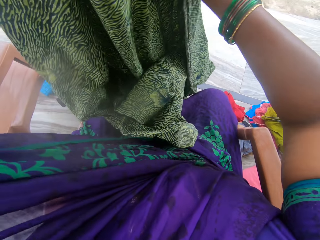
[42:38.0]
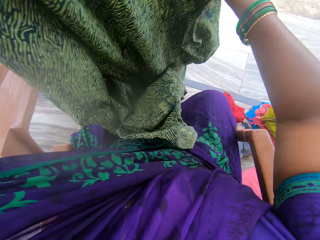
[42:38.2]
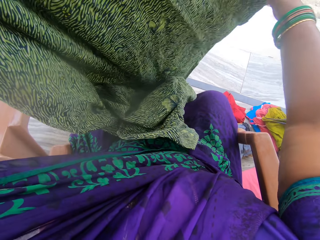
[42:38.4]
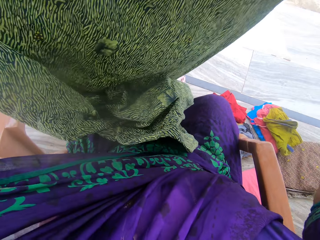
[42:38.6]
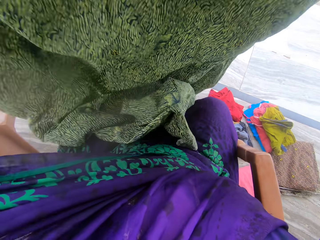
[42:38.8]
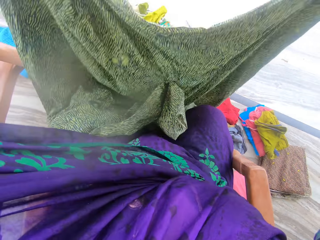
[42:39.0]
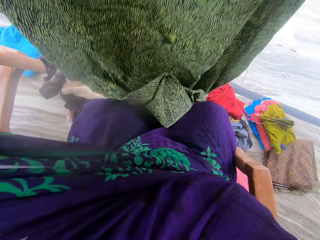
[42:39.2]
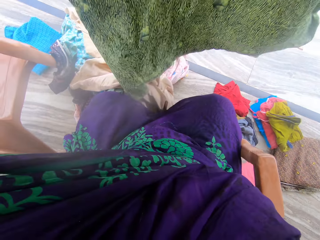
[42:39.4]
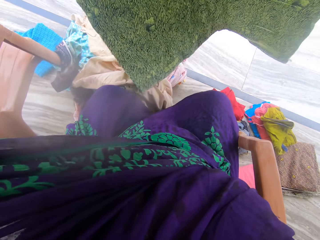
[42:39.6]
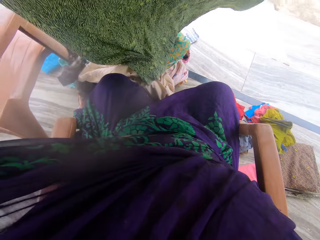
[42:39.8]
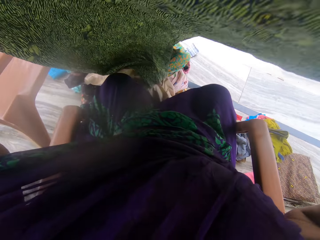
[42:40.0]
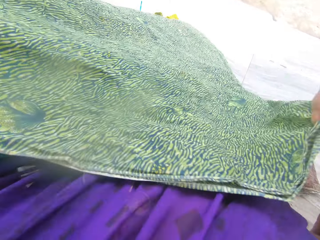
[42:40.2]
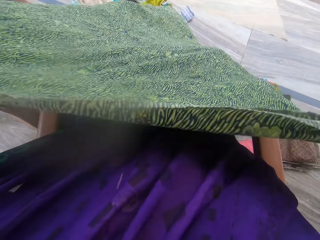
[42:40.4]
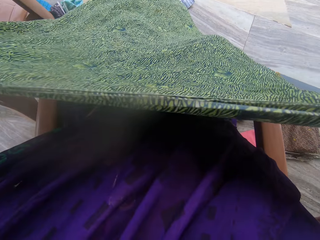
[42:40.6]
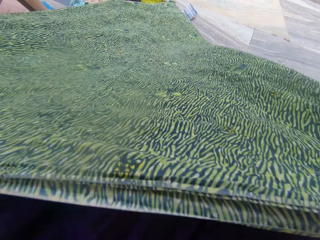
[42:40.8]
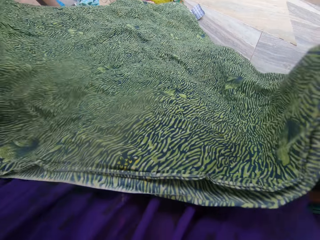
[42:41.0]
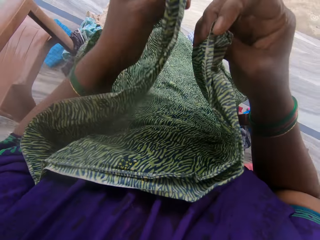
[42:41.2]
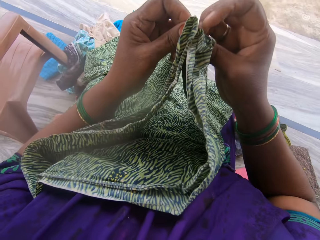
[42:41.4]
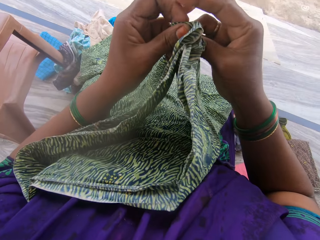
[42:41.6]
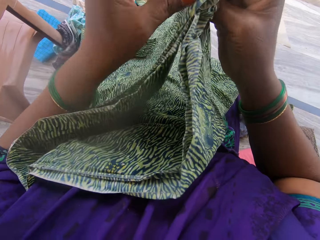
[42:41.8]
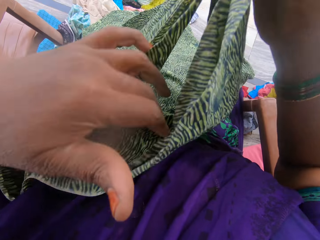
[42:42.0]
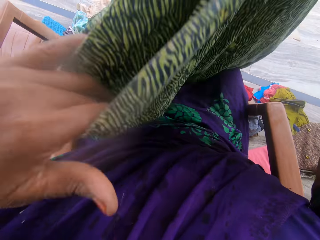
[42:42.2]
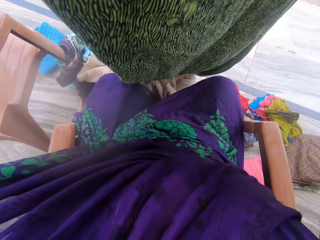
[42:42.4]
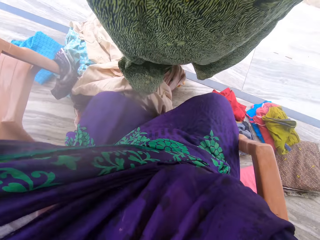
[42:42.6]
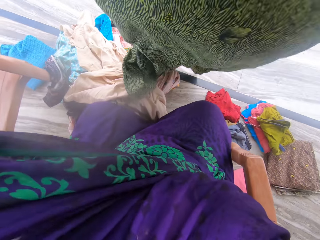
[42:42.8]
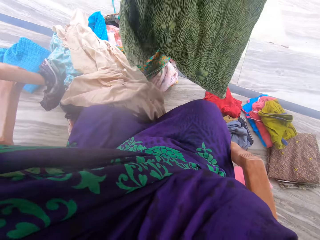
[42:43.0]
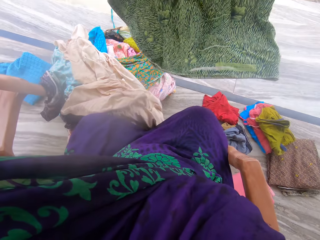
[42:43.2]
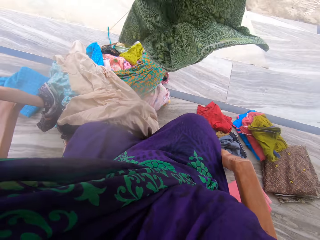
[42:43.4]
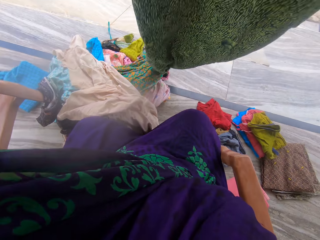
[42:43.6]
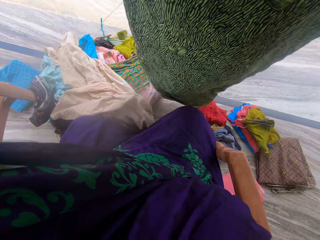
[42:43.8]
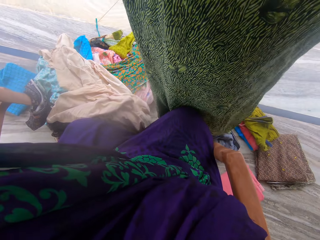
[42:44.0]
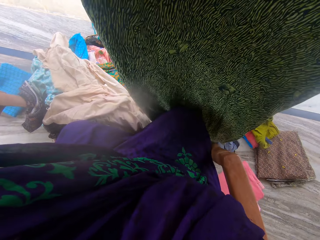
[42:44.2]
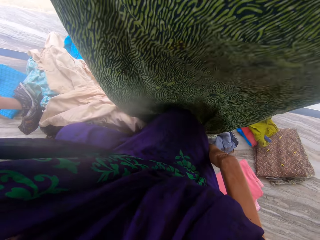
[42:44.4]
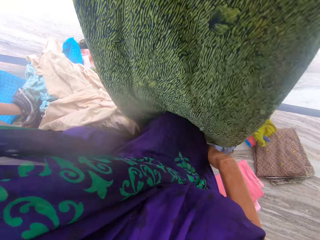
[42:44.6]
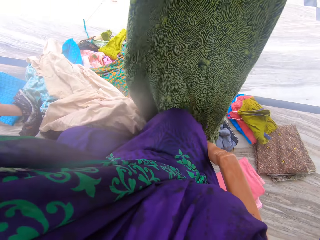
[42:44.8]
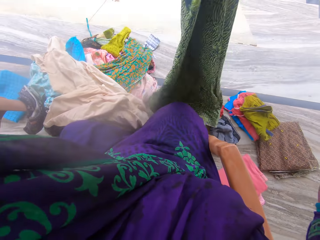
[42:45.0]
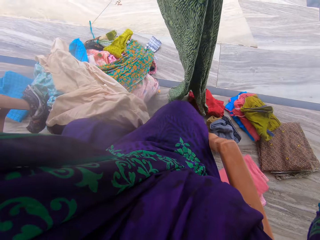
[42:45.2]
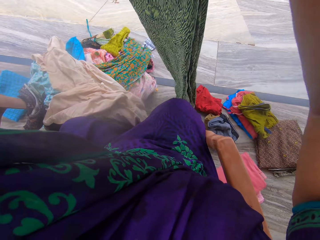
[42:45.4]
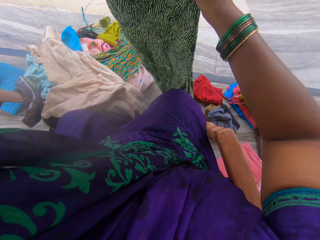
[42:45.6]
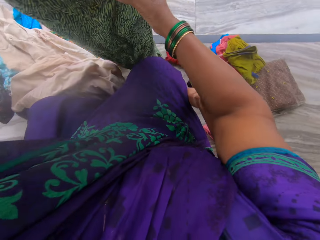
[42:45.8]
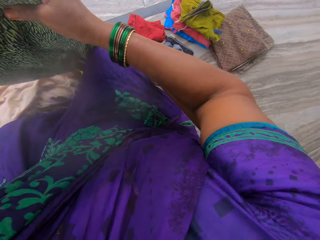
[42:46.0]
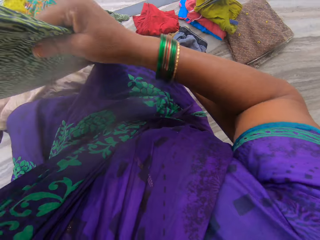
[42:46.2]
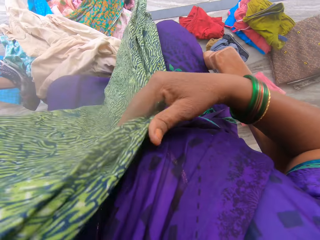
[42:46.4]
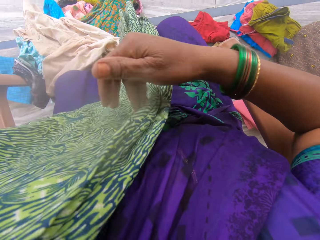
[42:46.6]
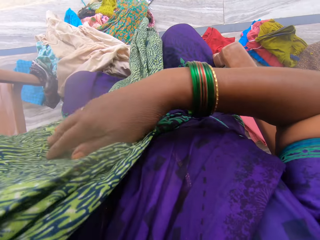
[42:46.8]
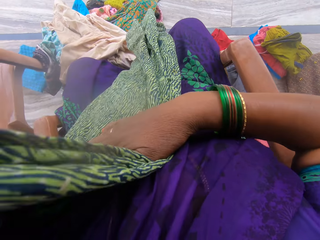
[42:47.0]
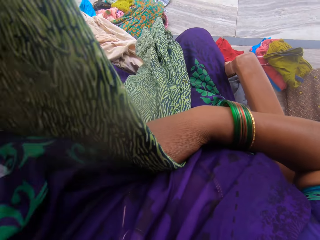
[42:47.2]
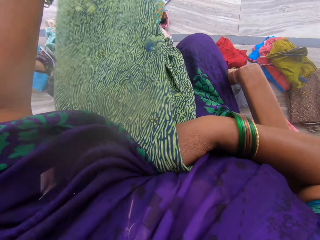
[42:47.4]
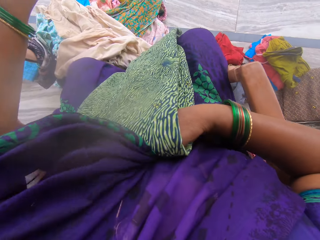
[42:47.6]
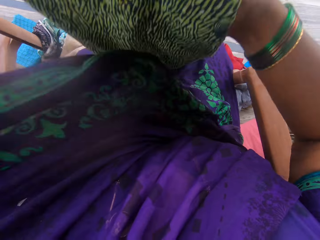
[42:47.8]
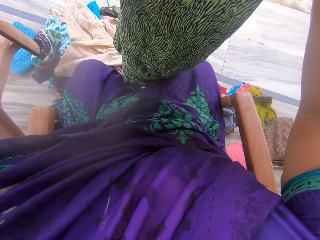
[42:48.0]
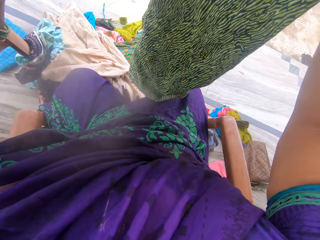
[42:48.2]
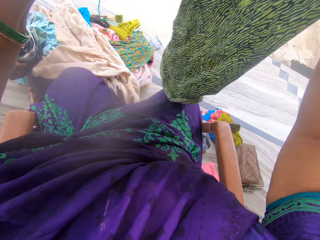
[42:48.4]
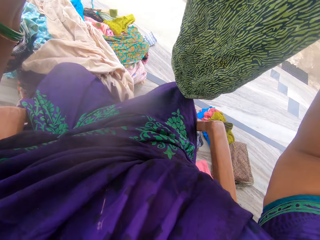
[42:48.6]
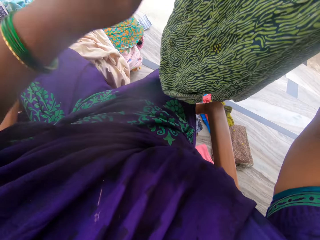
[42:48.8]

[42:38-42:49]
The camera wearer lifts the cotton fabric. He puts down the cotton fabric. He folds the cotton fabric. He holds up the cotton fabric with both hands. He folds the material again. He holds the cotton fabric against his waist. He folds the material again.

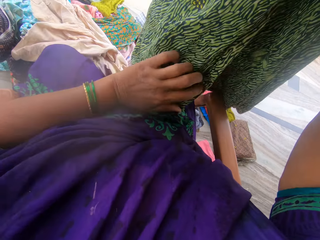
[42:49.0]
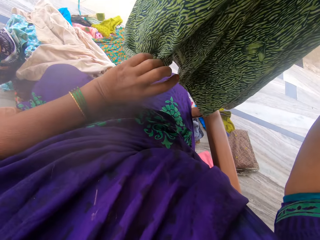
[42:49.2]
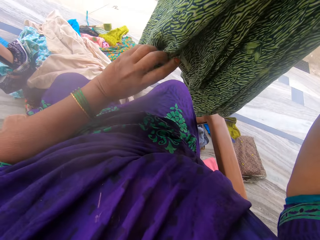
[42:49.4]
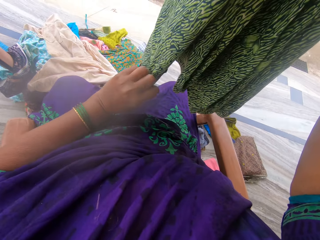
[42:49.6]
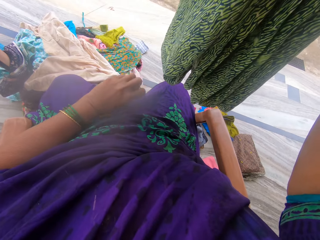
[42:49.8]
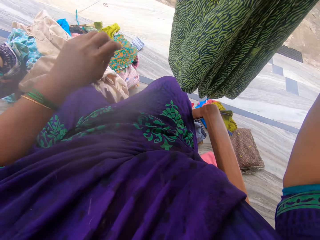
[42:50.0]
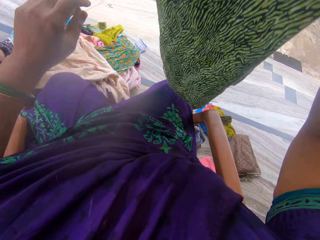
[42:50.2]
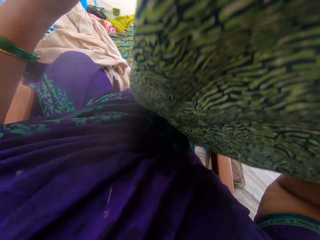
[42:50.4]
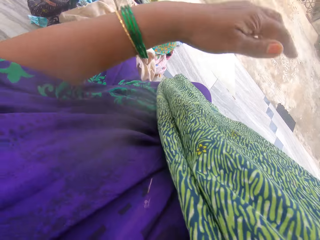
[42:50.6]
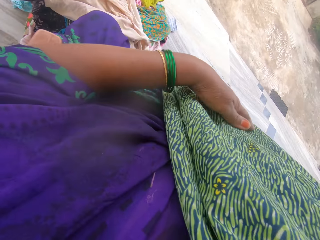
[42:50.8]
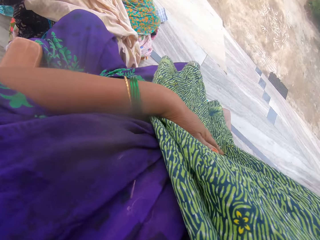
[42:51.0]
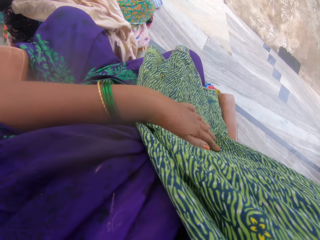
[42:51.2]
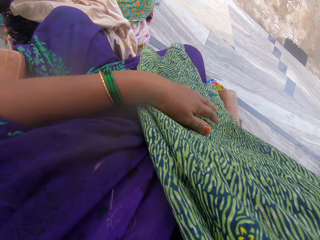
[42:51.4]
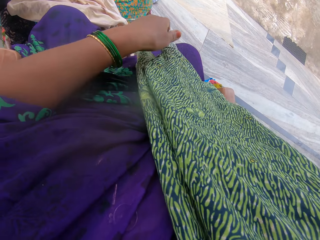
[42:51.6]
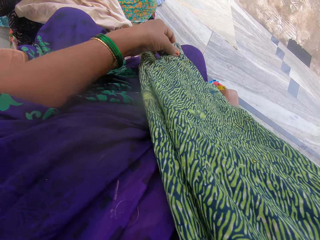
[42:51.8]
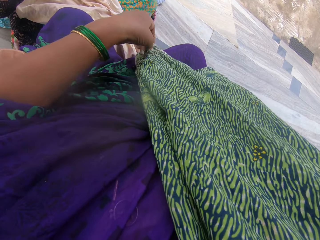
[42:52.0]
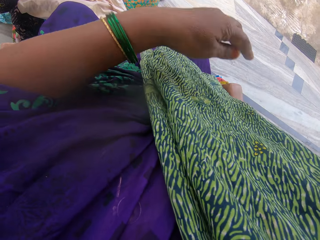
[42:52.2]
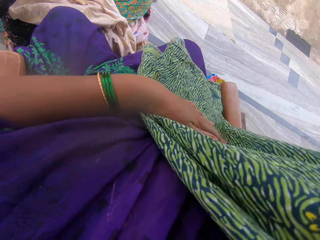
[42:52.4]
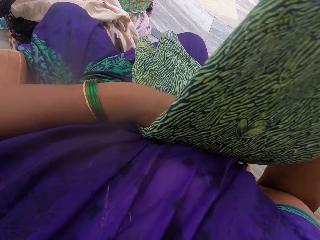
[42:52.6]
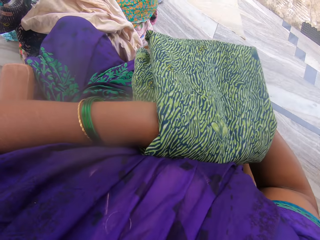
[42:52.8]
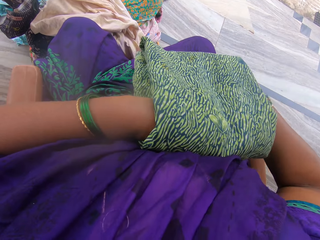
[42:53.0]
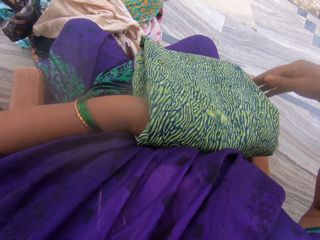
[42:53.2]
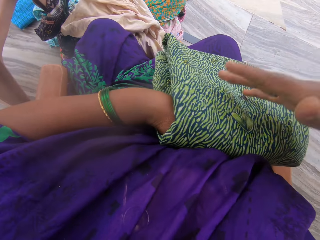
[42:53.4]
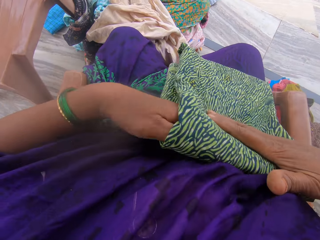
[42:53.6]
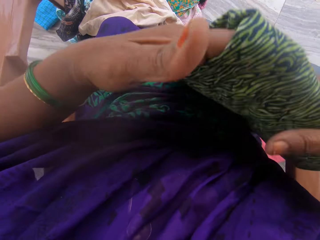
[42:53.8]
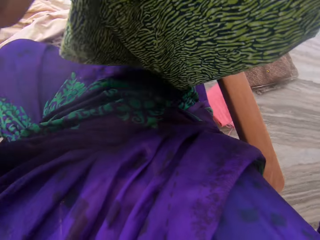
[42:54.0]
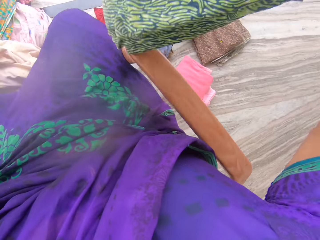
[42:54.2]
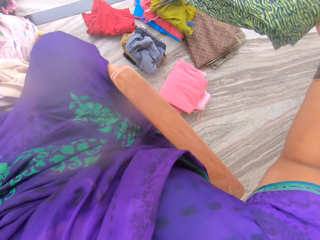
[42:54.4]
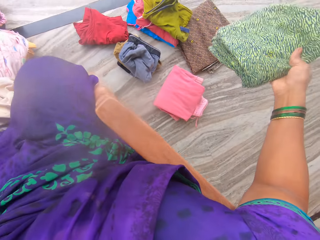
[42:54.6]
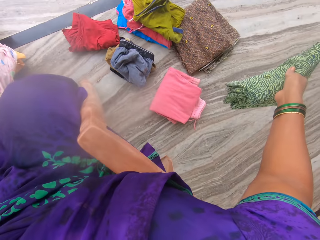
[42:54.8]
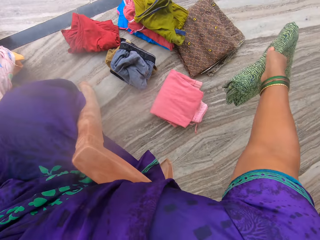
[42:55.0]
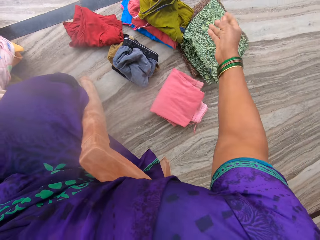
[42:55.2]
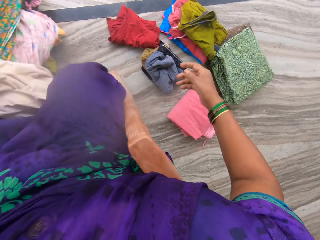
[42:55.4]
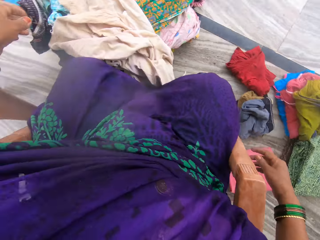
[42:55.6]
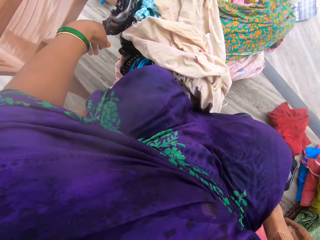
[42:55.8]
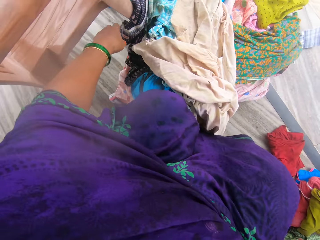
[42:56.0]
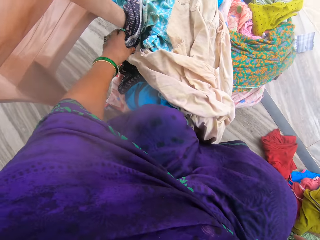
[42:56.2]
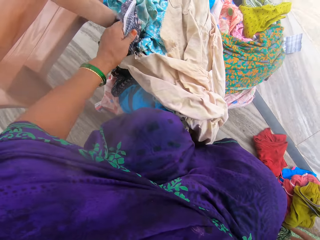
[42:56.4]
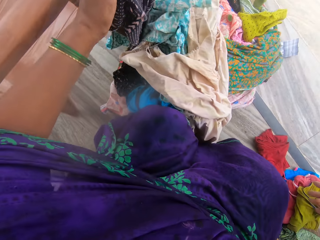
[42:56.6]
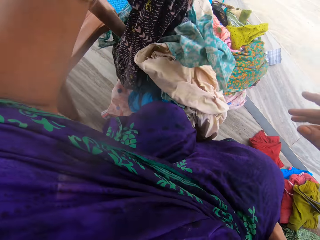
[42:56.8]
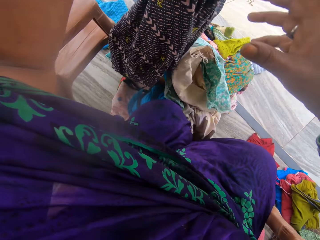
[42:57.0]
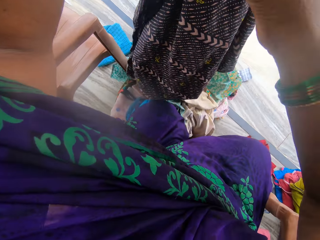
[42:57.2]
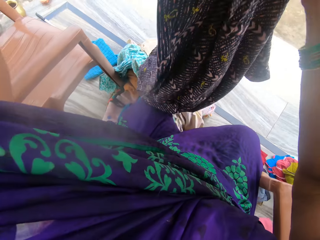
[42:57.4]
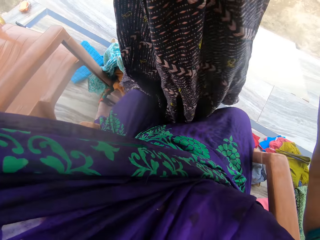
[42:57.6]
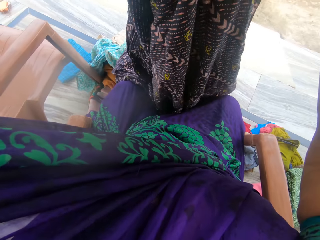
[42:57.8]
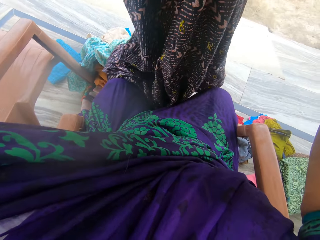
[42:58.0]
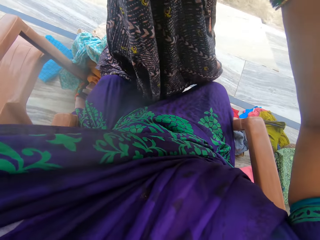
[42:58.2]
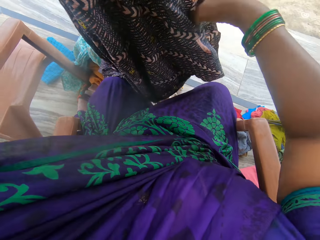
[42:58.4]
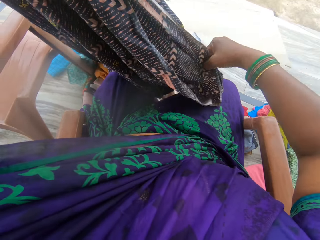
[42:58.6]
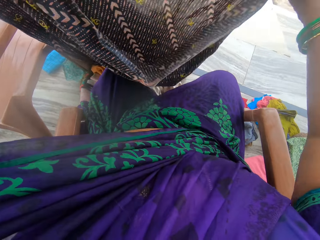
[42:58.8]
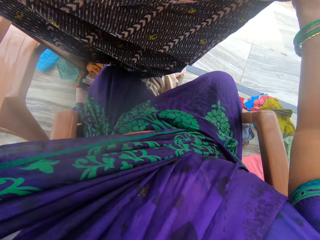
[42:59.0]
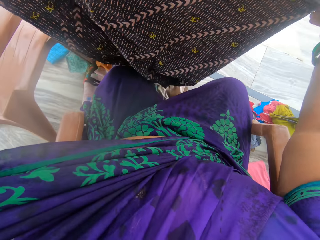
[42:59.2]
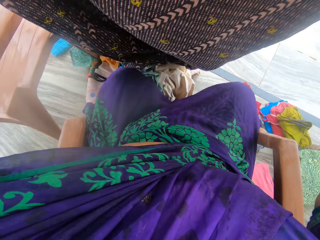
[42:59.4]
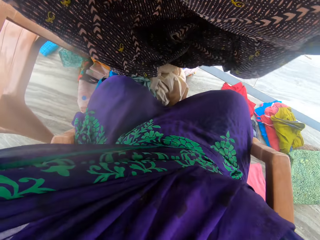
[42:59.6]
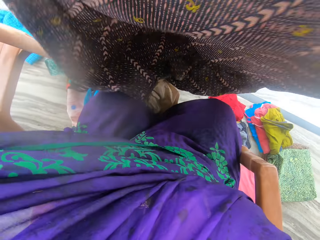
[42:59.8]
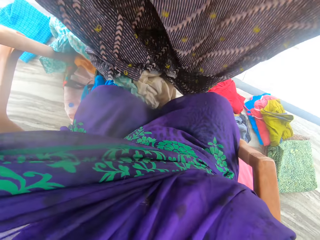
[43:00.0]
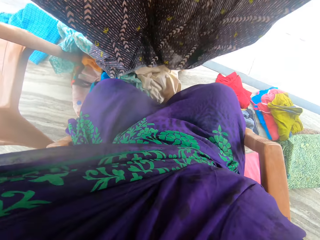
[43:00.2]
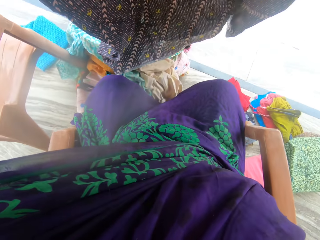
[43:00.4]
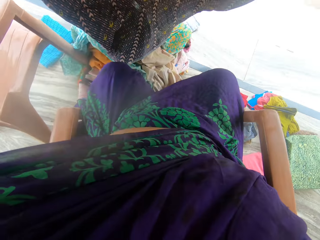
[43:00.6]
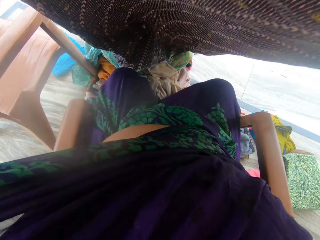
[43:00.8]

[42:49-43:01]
The camera wearer holds up the cotton fabric with both hands. He straightens the cotton fabric. He holds the cotton fabric against his waist. He folds the material again. He lifts the cotton fabric. He holds the cotton fabric with one hand. He drops the material on a cloth on the floor. He picks another material. He holds up the cotton fabric with both hands.
